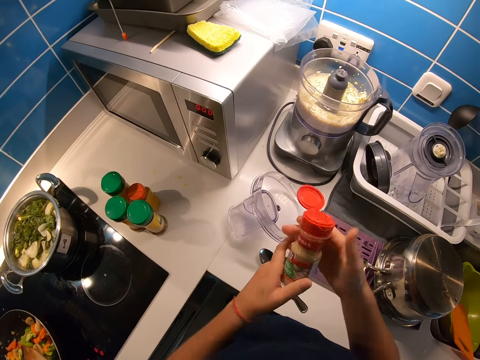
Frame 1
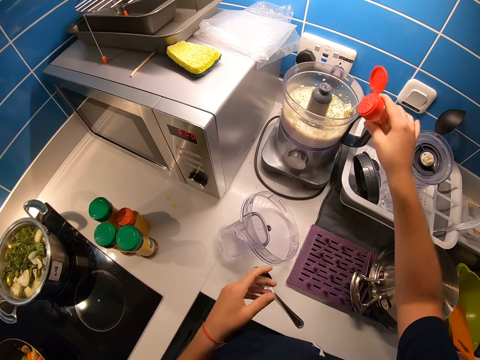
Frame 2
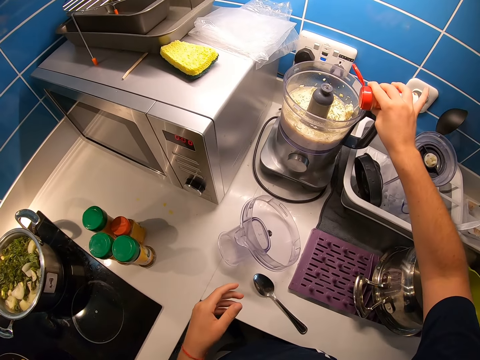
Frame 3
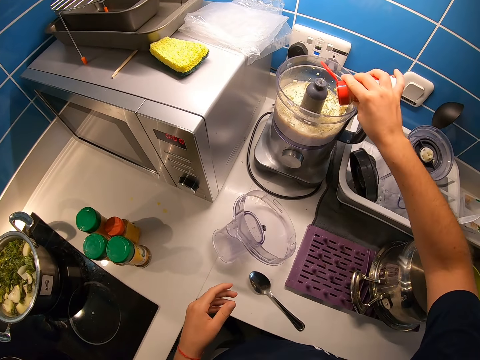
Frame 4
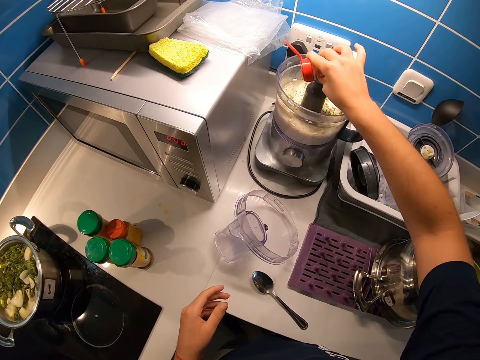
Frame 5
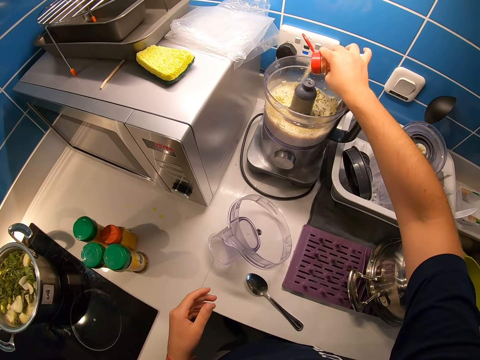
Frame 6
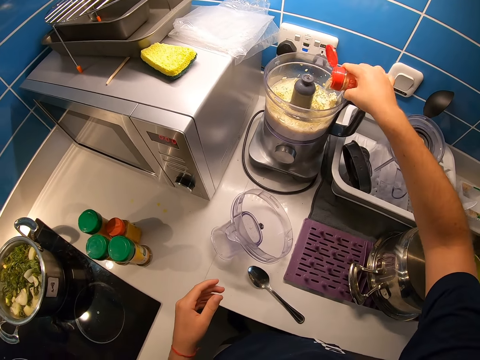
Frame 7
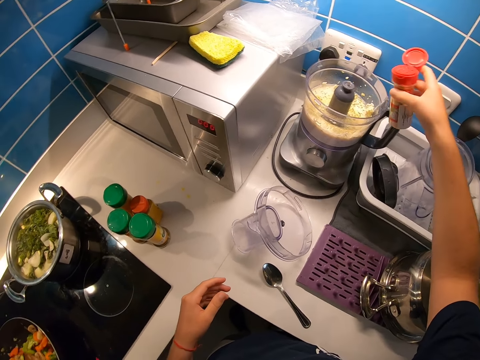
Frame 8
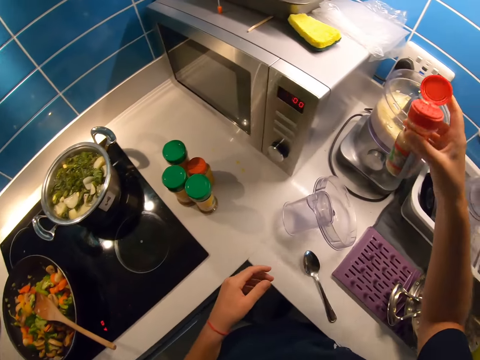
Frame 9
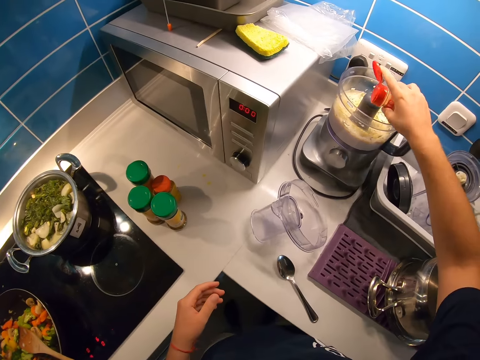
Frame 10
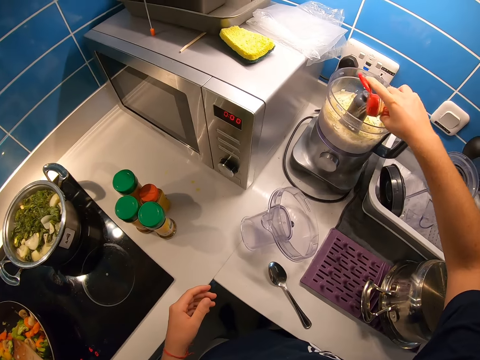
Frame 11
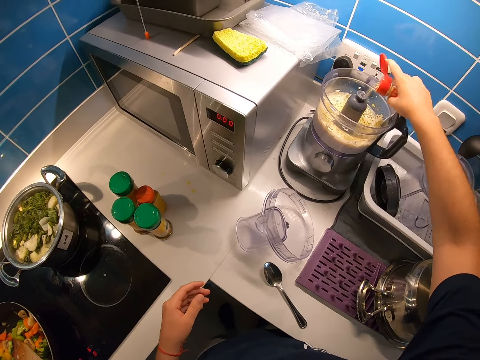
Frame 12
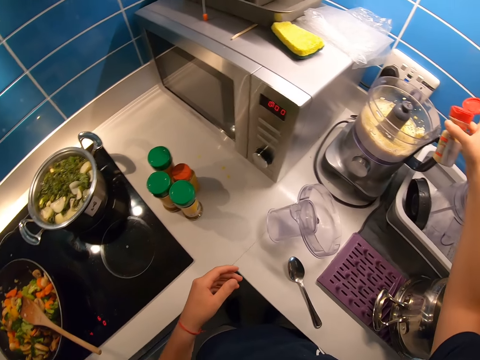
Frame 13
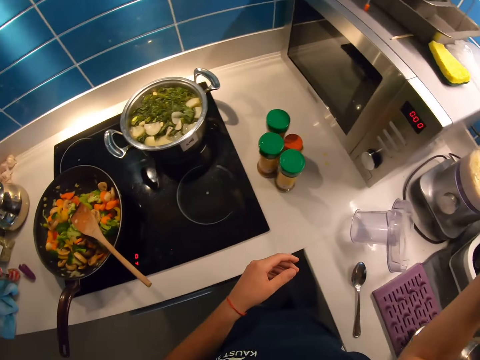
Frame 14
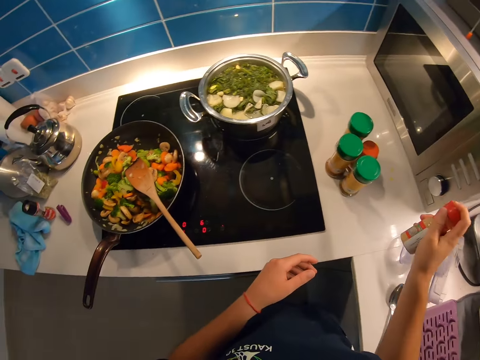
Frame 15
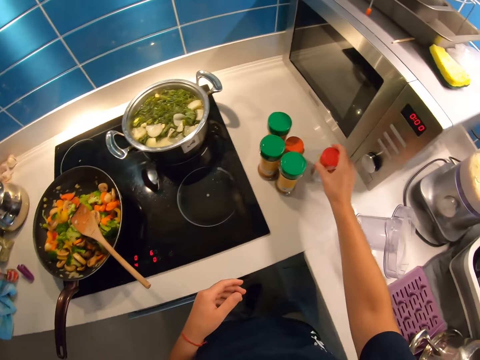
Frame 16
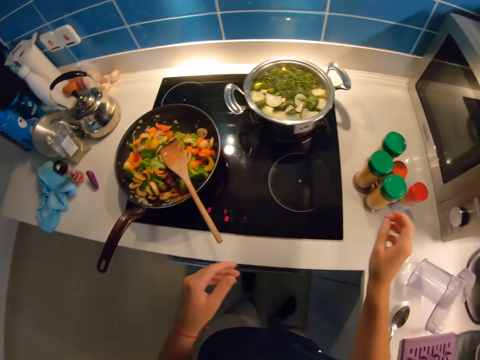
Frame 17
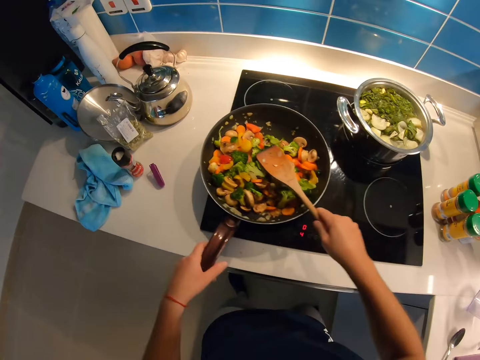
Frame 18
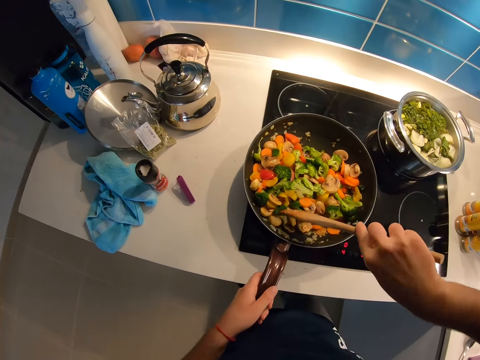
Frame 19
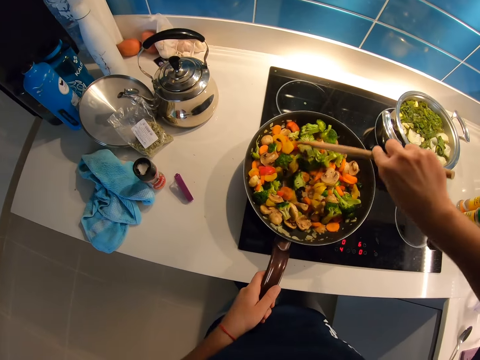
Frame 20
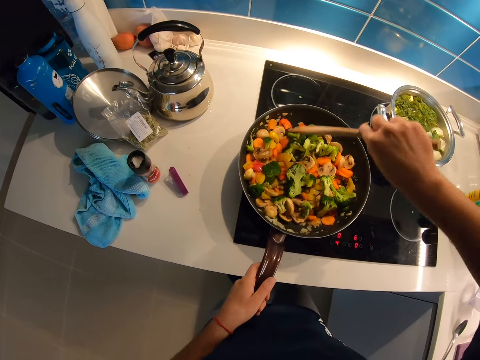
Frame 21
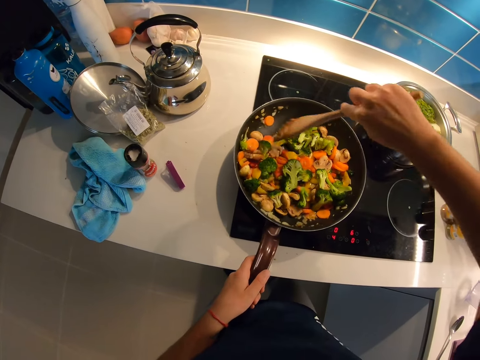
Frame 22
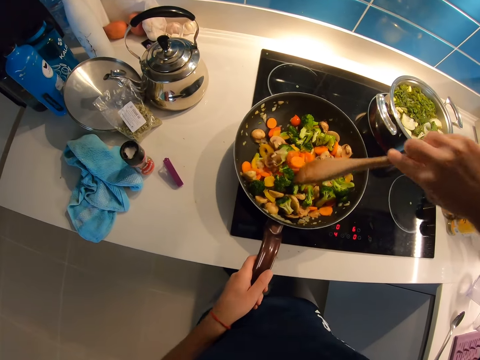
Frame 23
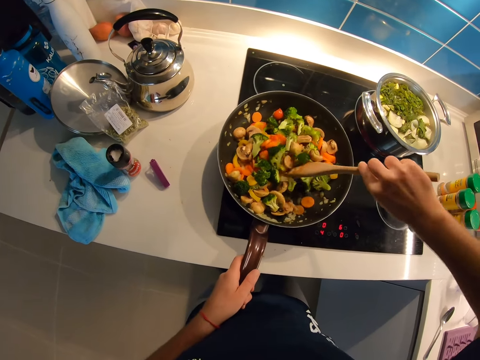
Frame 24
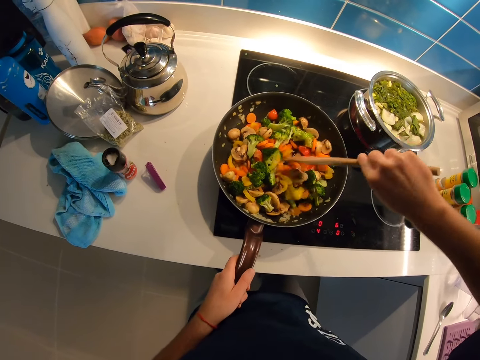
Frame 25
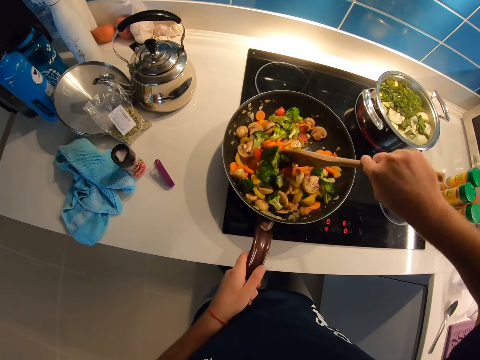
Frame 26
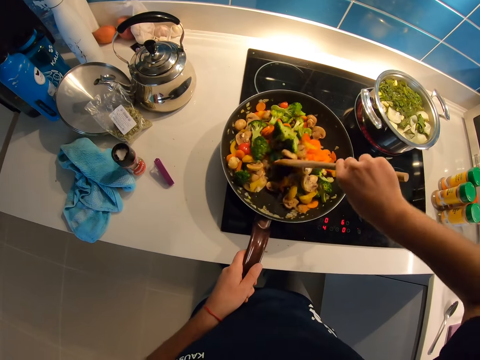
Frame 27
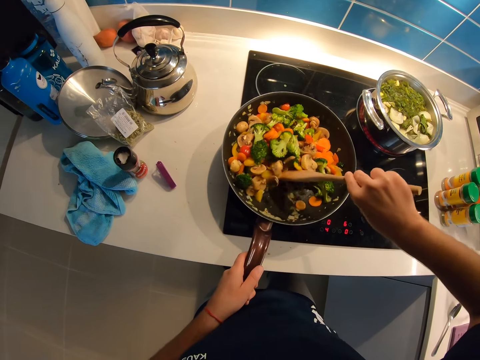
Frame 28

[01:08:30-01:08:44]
The camera wearer pours a little sauce inside the food processor. He closes the sauce with his right hand. He puts the sauce on the kitchen cabinet. He holds a frying pan handle with his left hand. He holds a spatula with his right hand. He turns a vegetable sauce in the frying pan with the spatula.

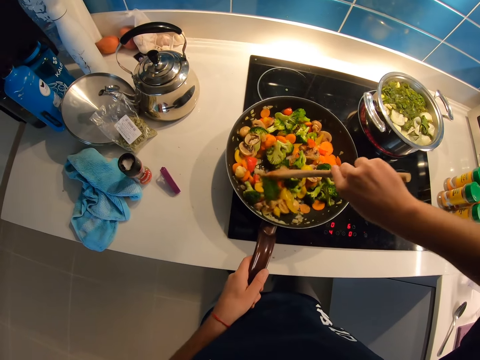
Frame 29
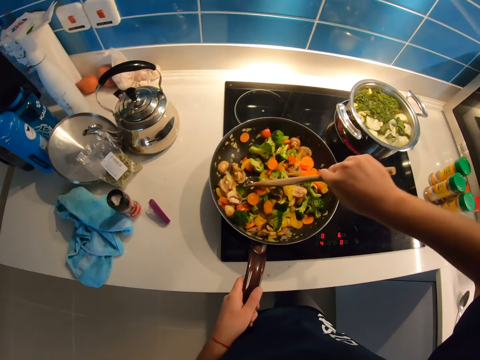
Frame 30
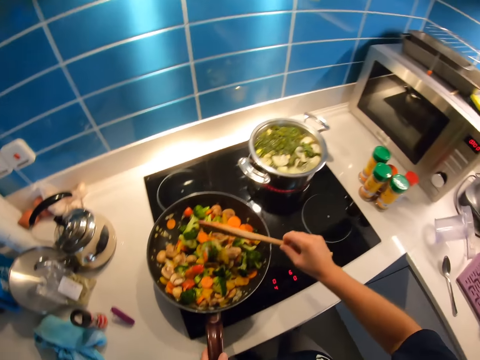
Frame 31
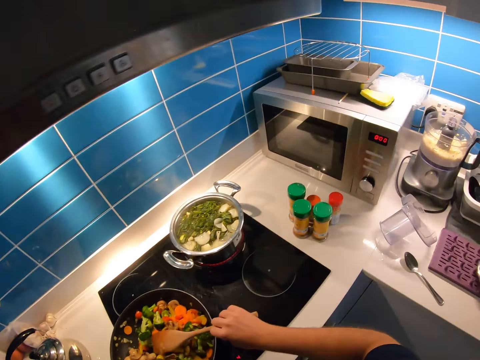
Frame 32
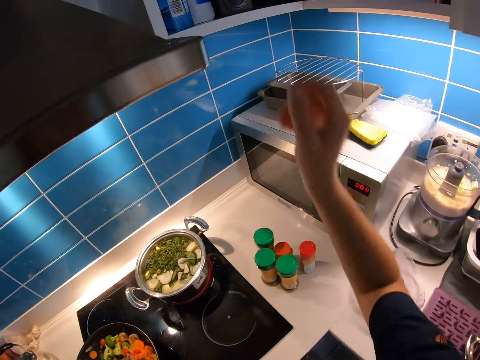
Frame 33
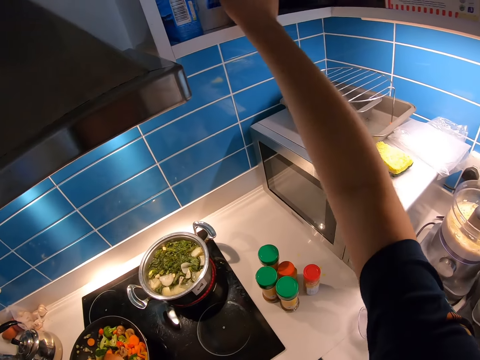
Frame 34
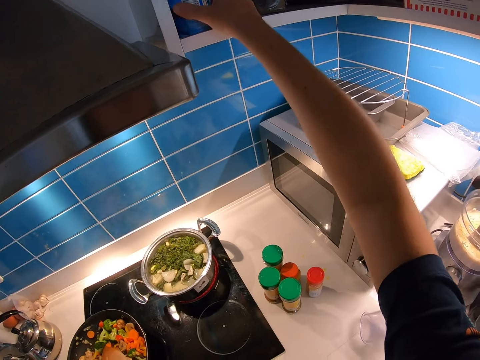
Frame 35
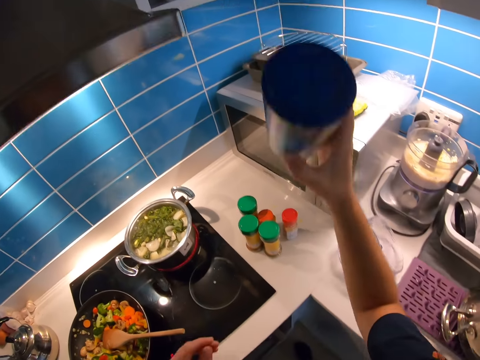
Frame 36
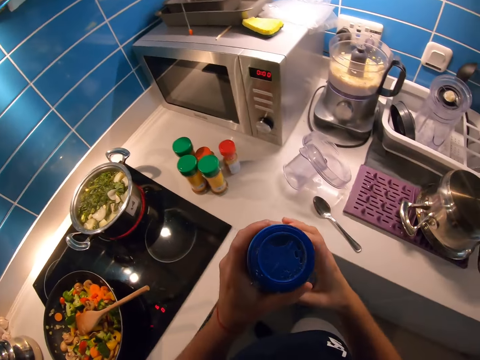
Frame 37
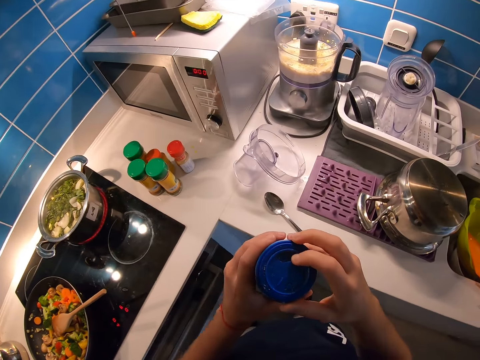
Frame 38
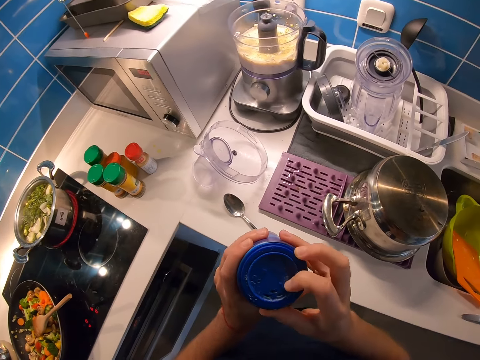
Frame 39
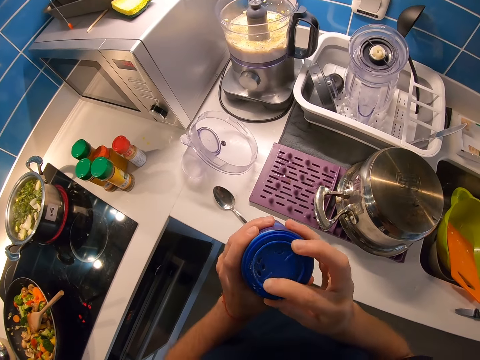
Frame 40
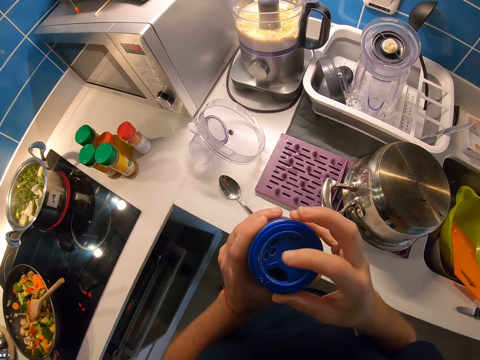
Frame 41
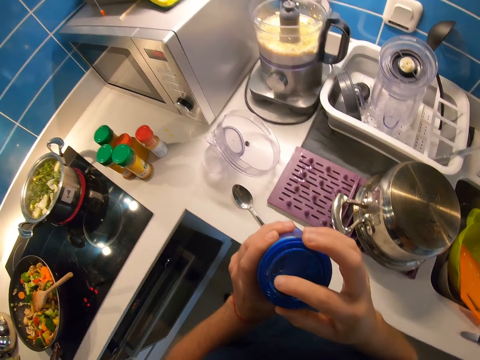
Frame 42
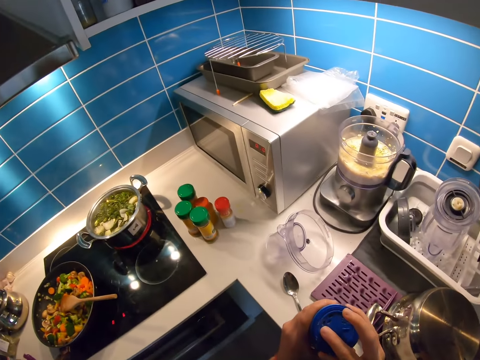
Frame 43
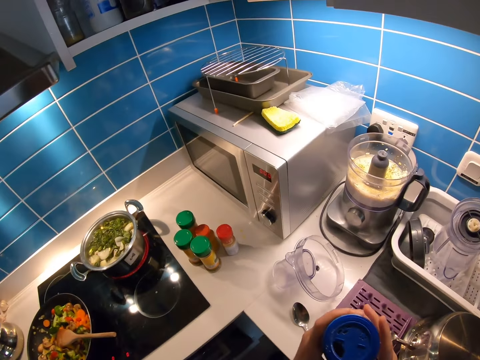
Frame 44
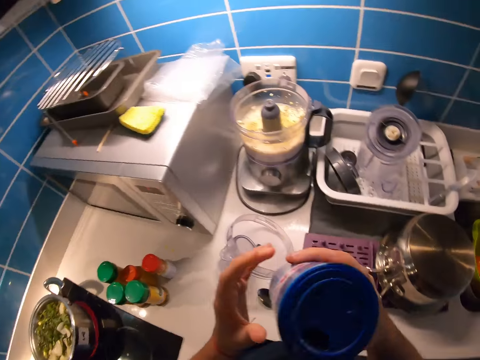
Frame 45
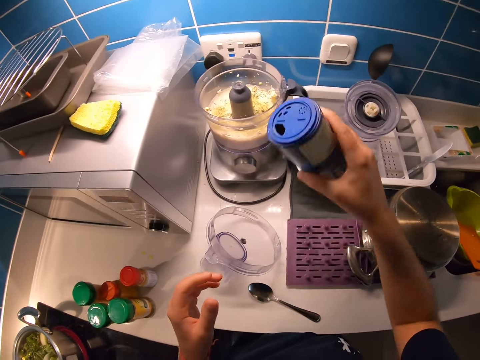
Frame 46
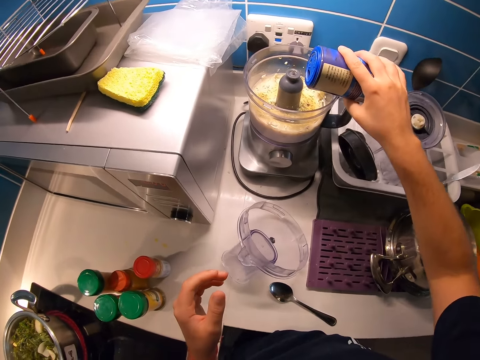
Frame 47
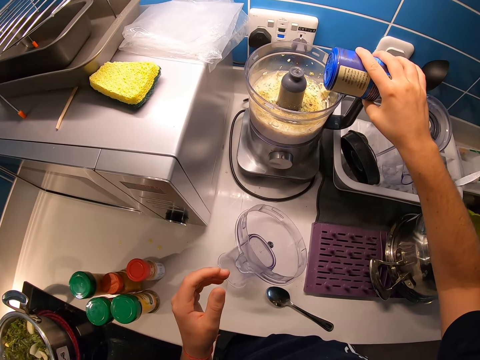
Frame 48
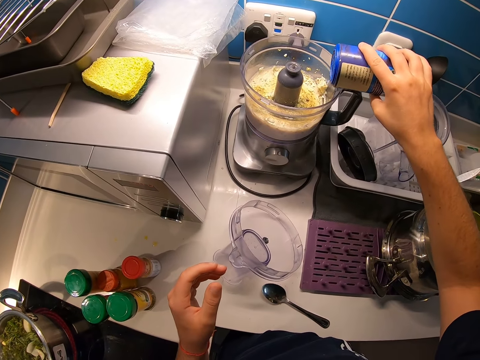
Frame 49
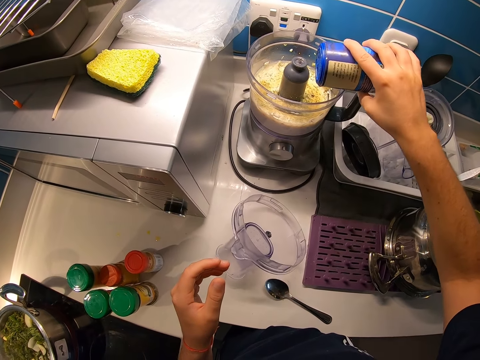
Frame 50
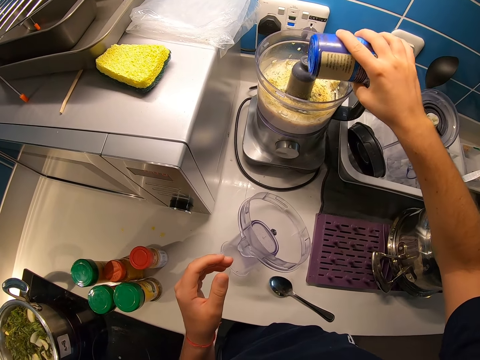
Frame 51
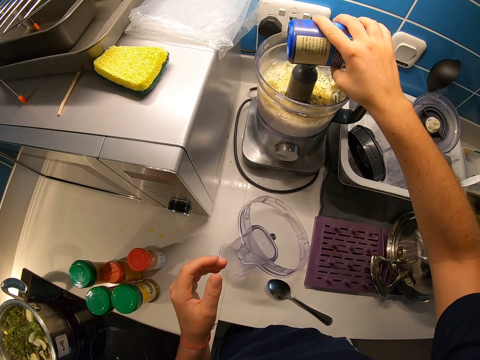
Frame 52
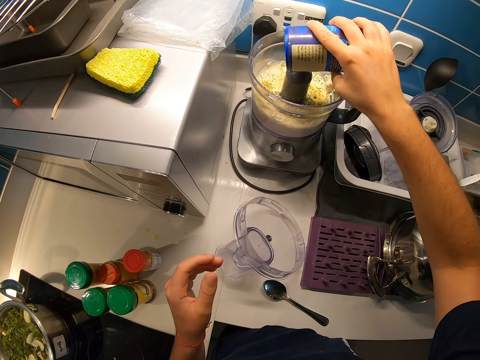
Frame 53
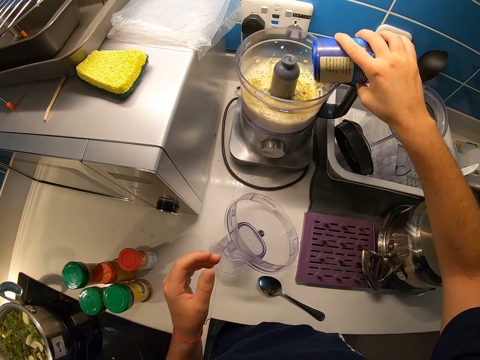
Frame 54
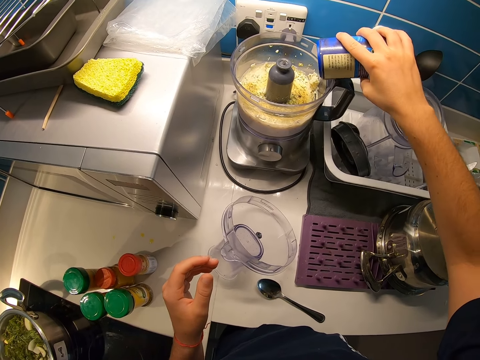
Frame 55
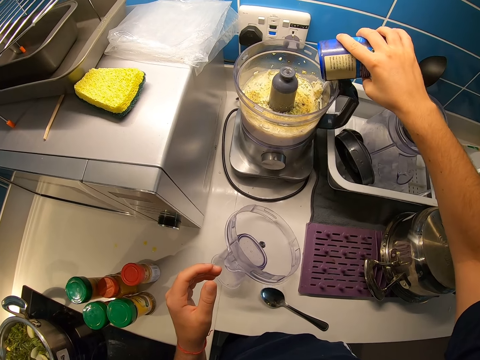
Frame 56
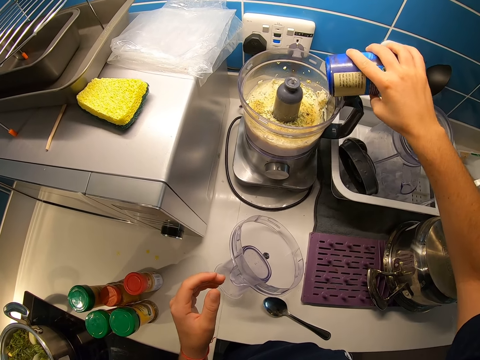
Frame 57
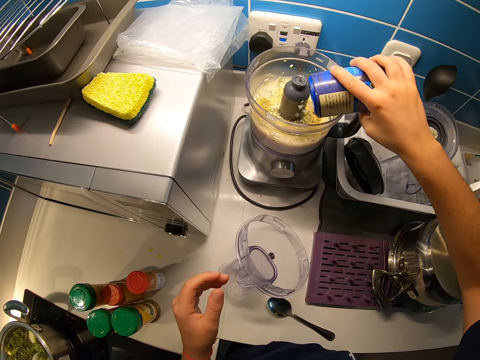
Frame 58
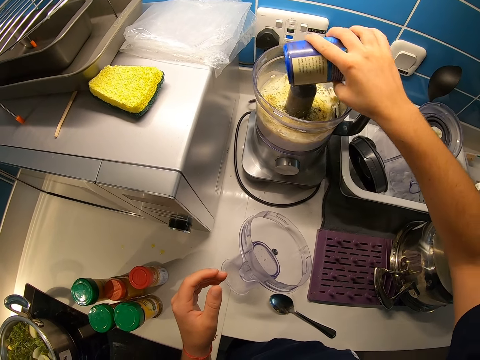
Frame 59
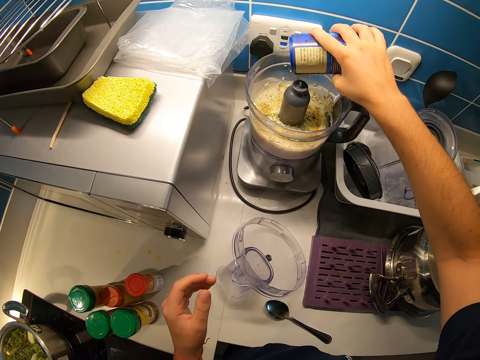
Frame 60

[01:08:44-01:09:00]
The camera wearer checks on the shelf. He raises his right hand. He picks up a sauce from the cupboard with his right hand. He moves the lid. He holds the sauce with both hands. He opens the sauce with his right hand. He tastes something. He pours a little sauce inside the food processor with his right hand.
